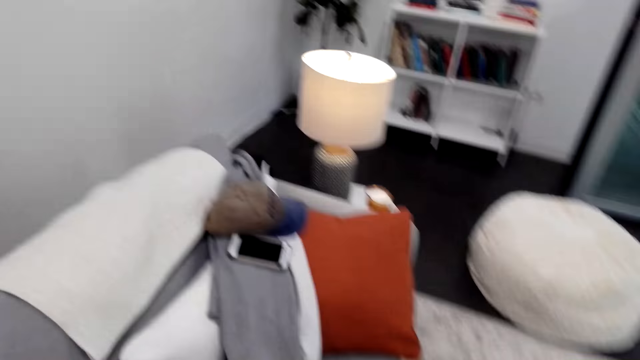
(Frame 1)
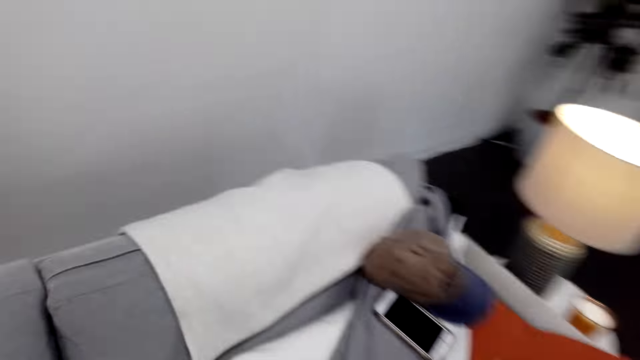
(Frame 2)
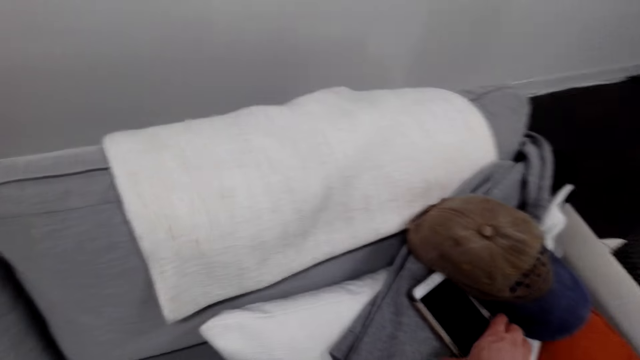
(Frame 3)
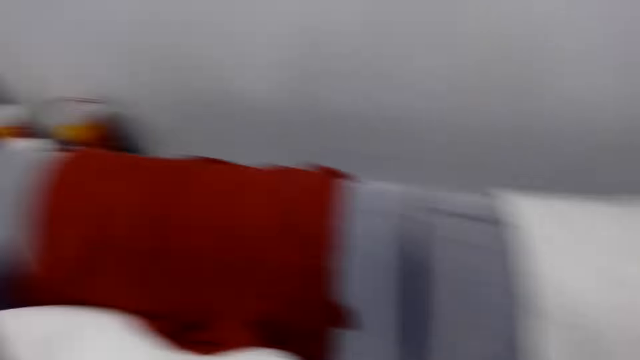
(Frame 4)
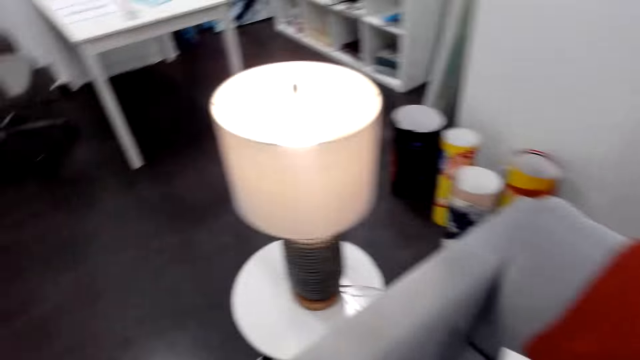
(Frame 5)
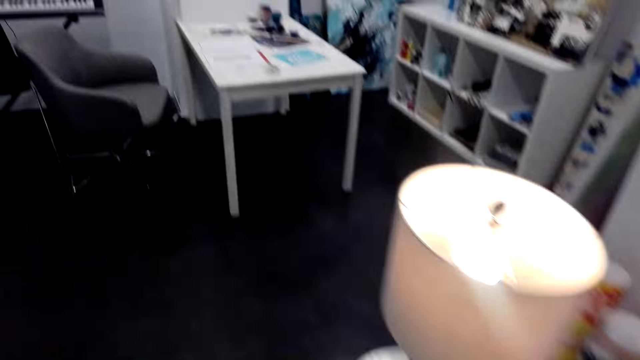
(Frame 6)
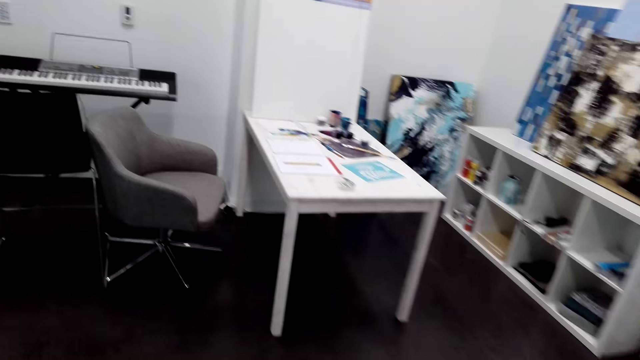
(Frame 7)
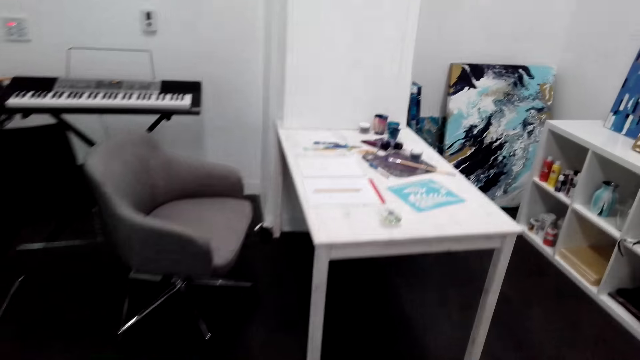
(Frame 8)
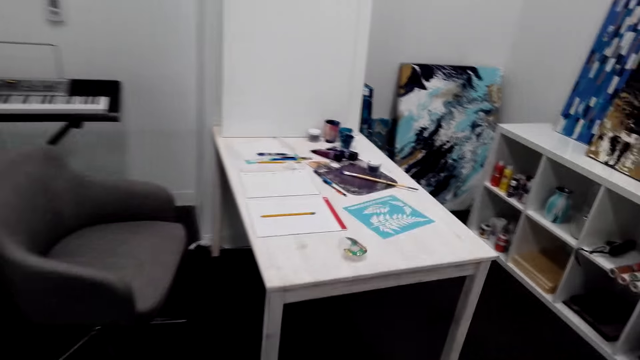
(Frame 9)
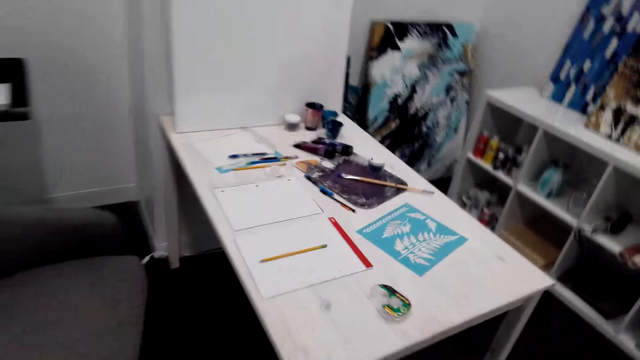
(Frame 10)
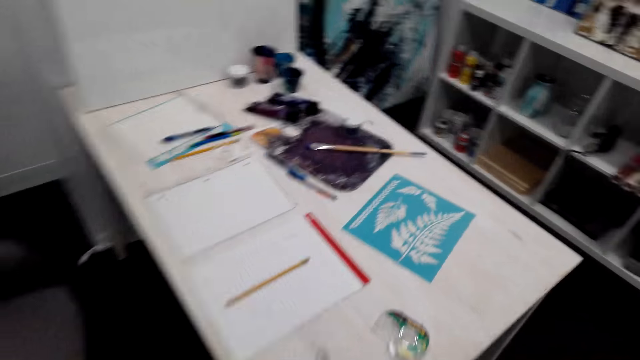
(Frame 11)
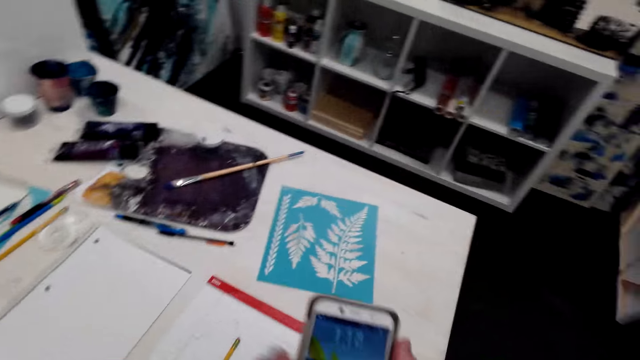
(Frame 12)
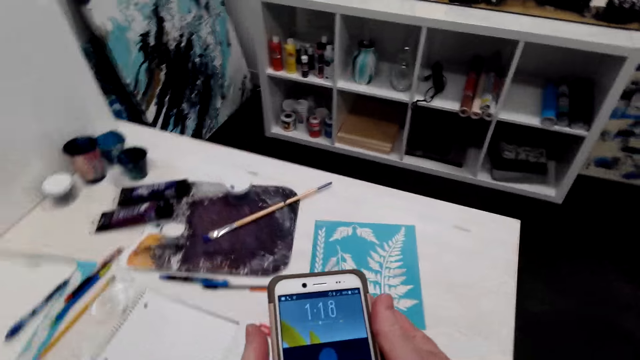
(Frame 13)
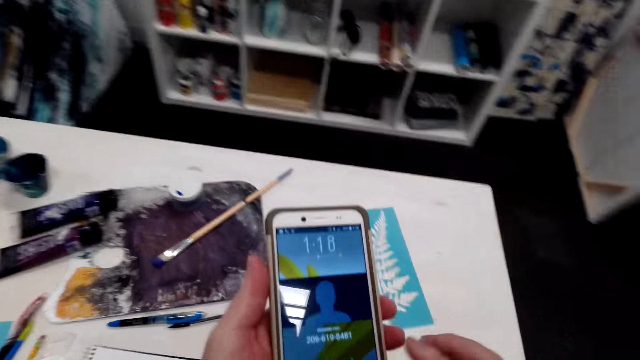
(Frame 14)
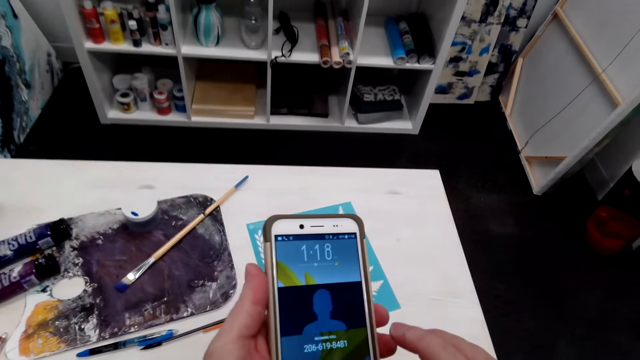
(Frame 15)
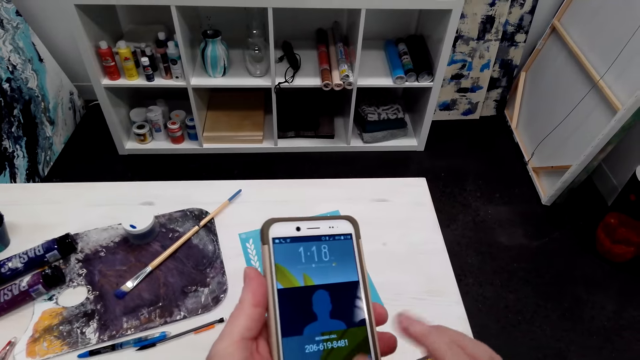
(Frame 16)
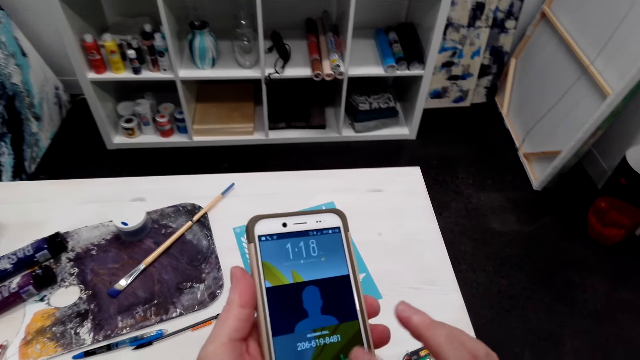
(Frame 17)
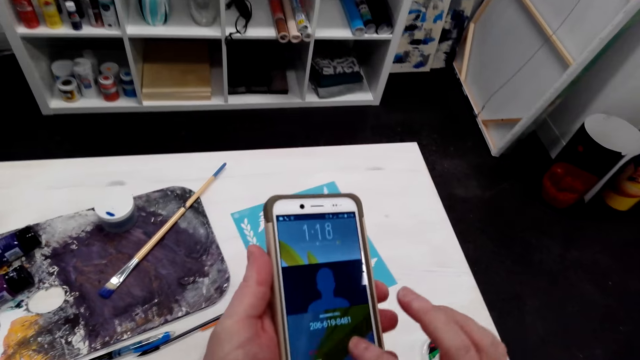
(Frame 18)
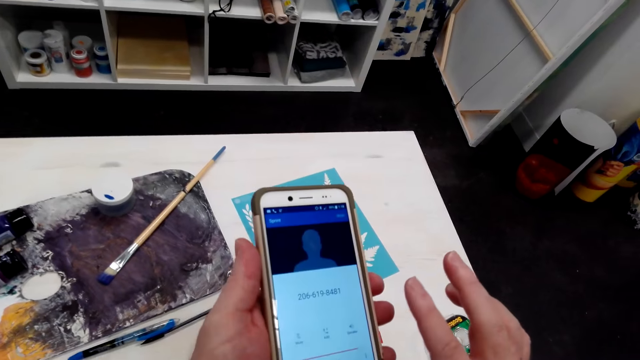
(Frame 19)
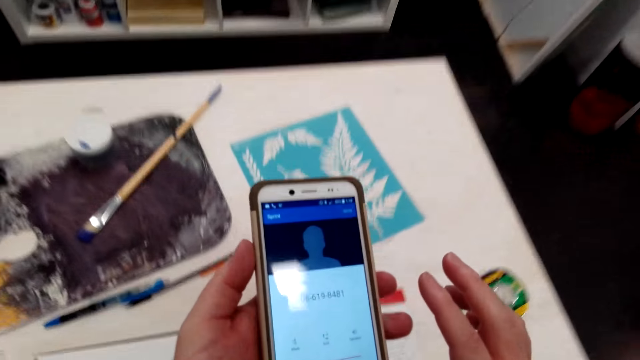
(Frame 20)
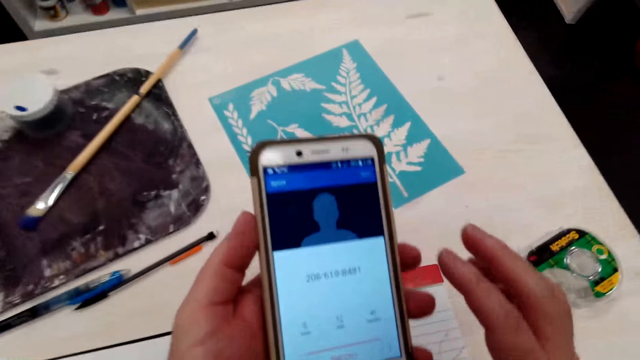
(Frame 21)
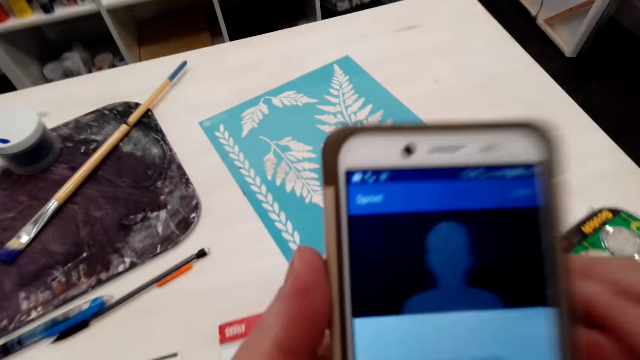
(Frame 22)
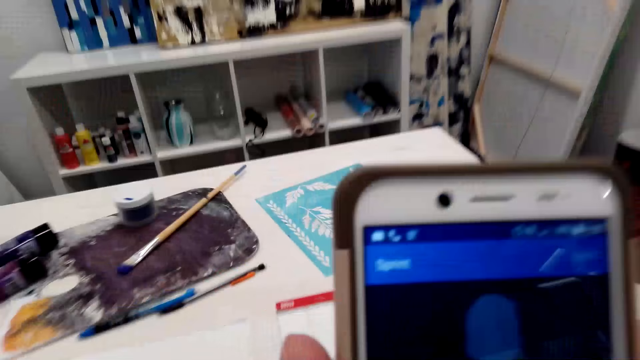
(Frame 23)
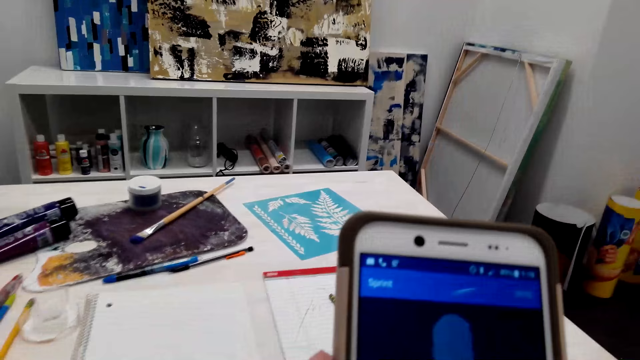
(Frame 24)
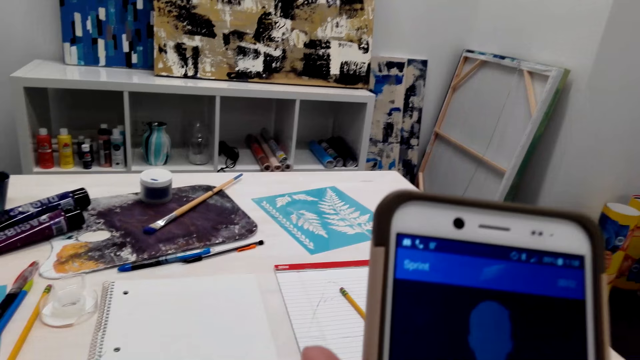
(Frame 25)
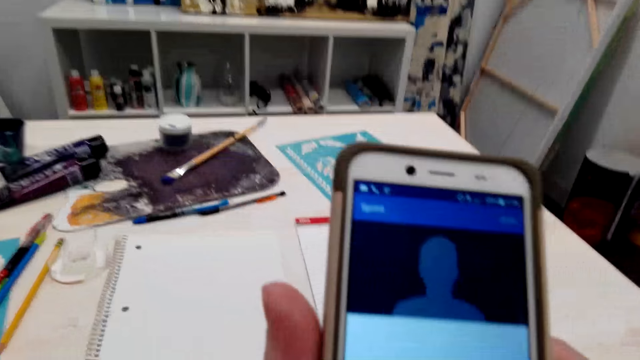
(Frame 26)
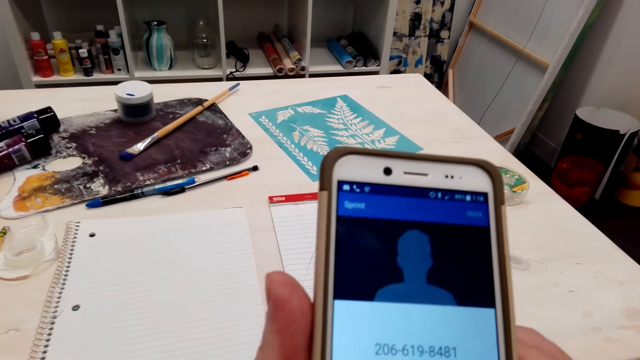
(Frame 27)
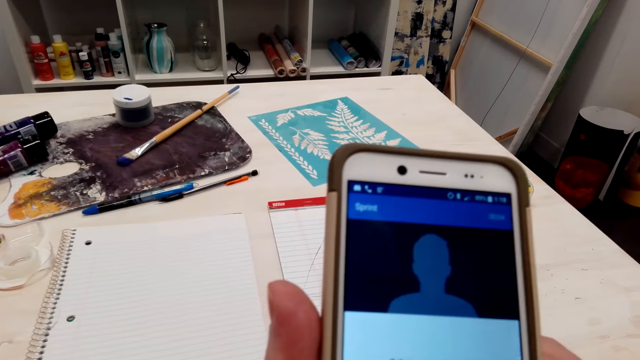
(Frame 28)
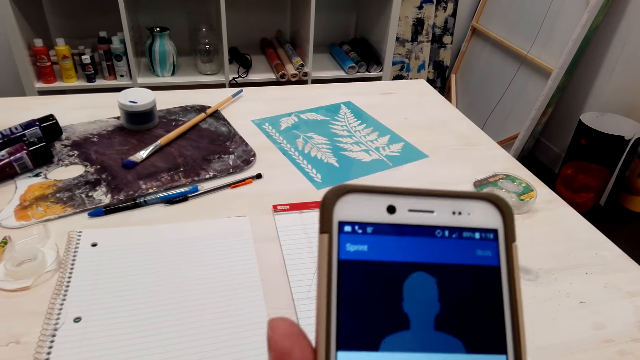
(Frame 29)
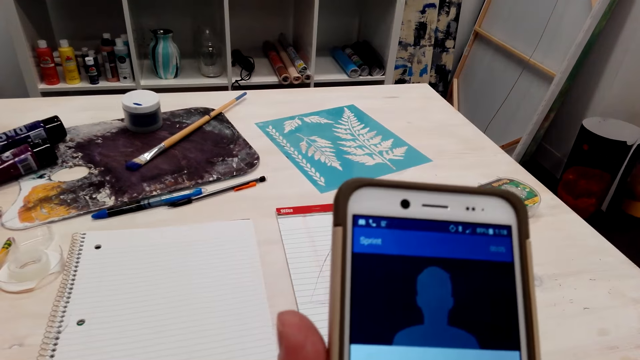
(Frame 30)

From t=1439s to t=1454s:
The camera wearer picks up the phone. They walk. They scroll the phone. They talk with the phone. They pick up the phone.

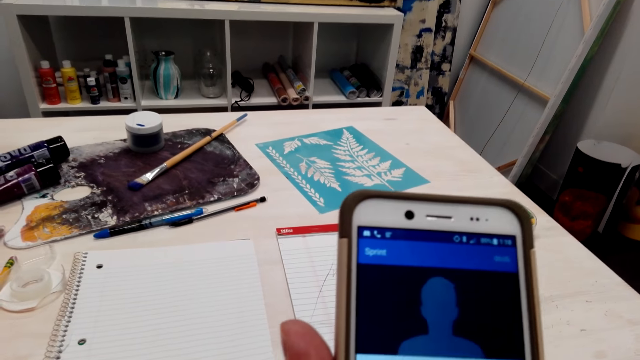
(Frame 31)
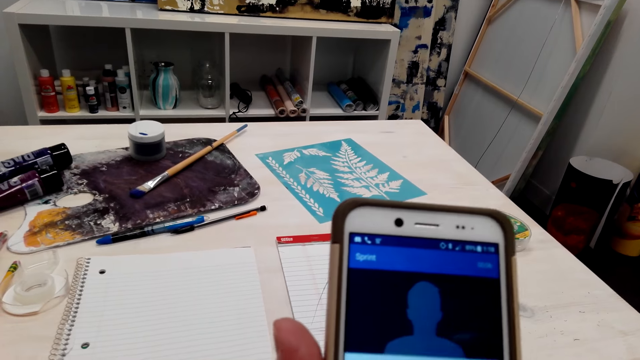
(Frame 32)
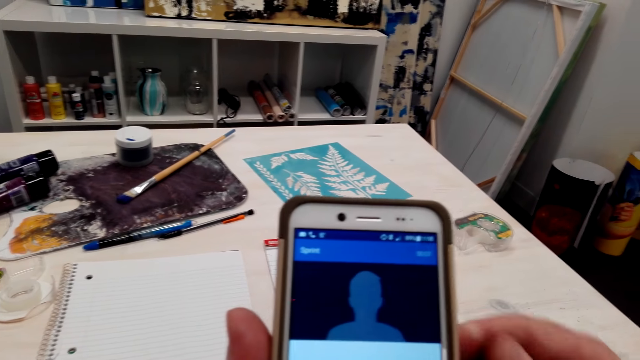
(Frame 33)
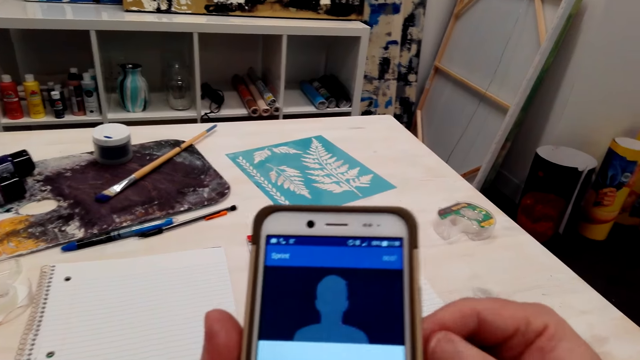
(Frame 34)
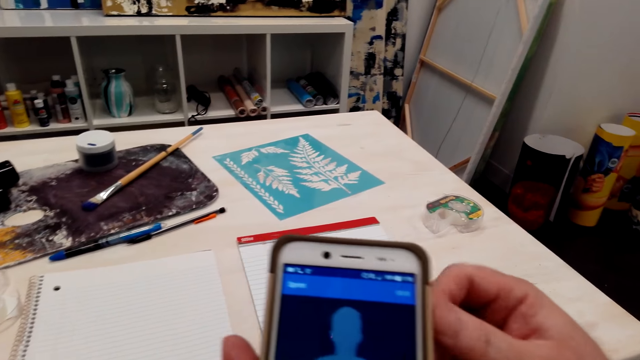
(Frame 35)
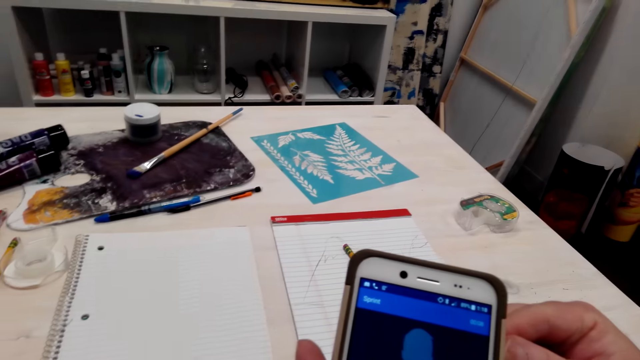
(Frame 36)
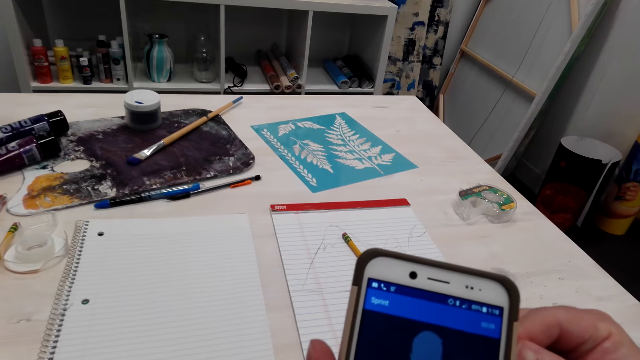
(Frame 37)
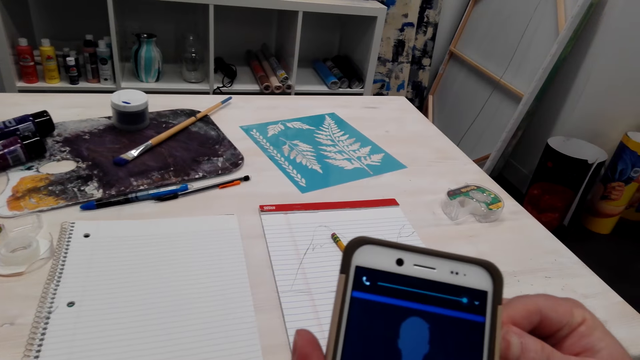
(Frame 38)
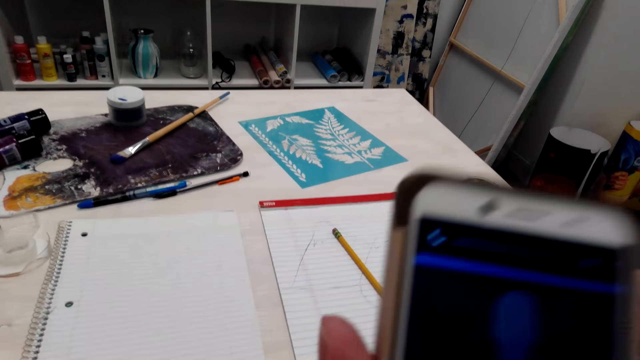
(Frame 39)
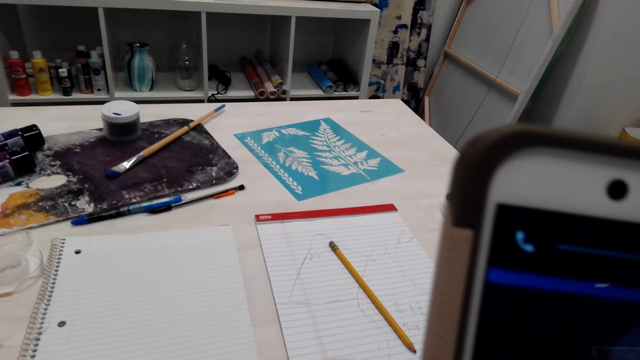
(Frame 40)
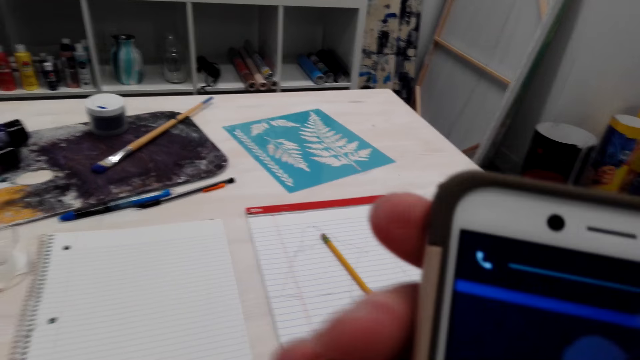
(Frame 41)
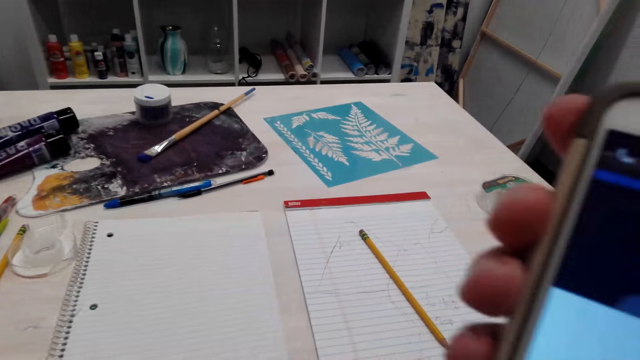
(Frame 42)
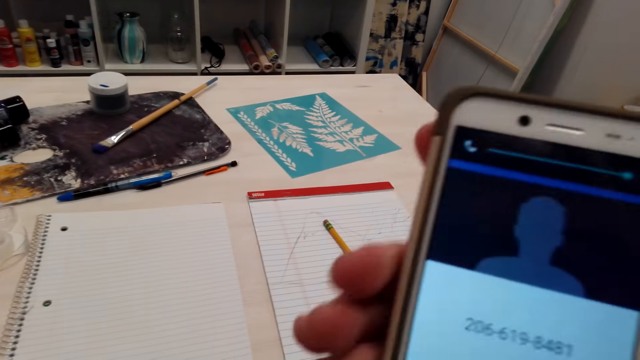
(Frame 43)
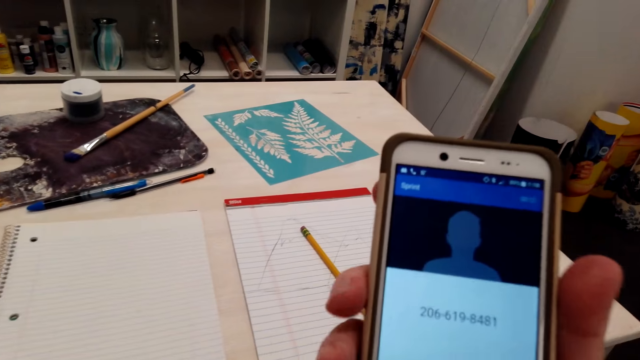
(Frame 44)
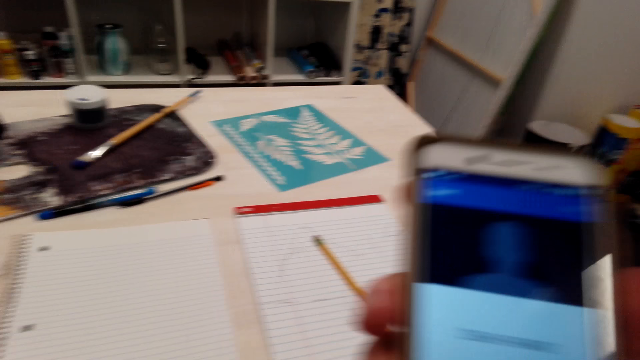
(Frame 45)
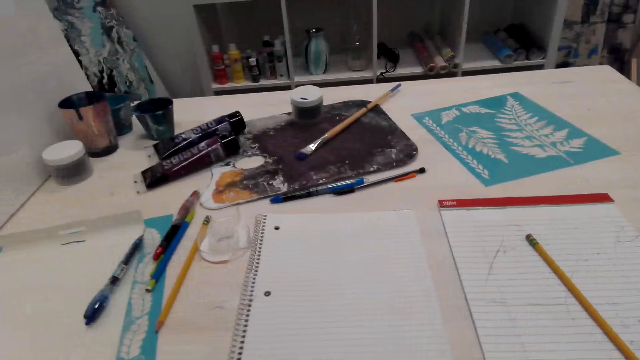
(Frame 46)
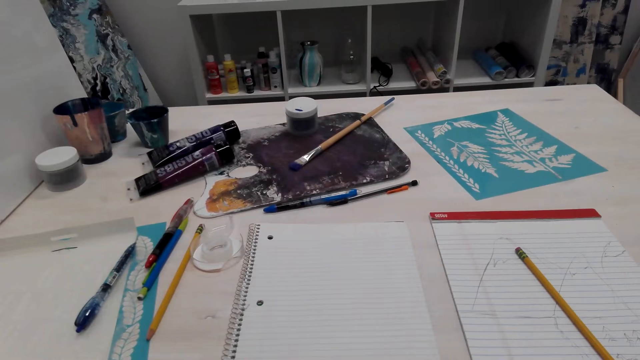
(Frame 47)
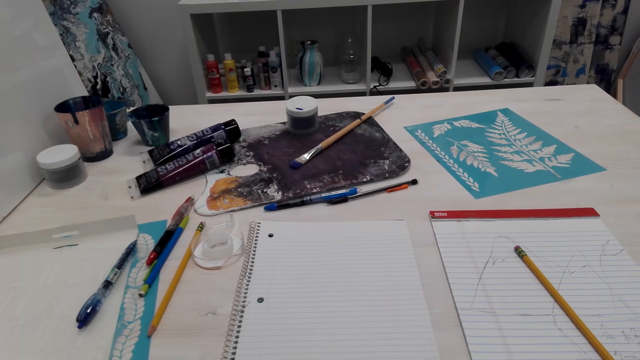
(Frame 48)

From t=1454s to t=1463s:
The camera wearer talks with the phone.
